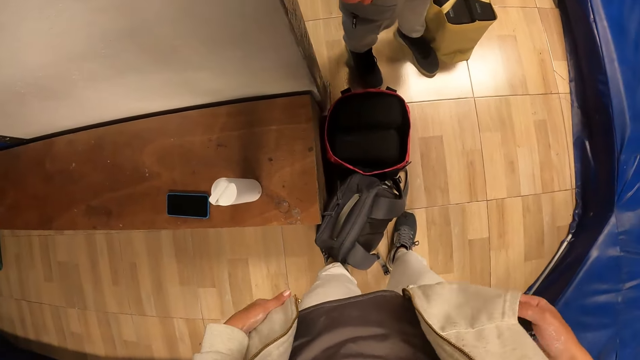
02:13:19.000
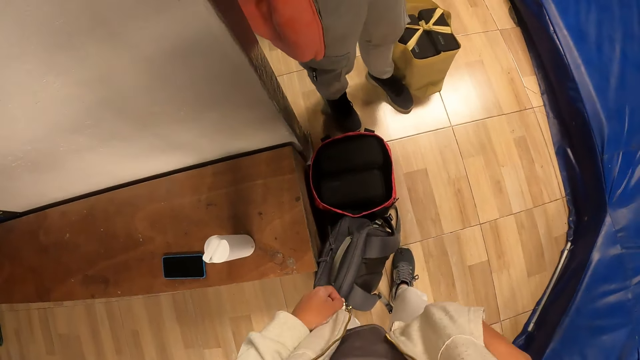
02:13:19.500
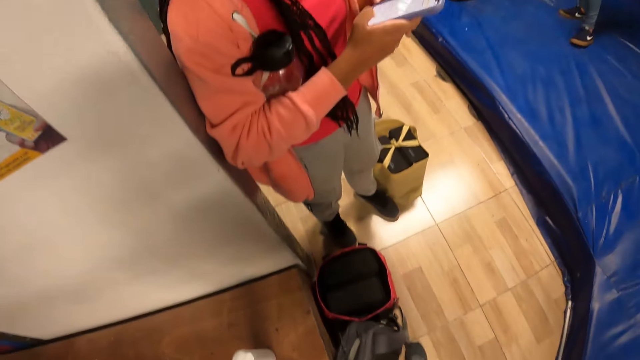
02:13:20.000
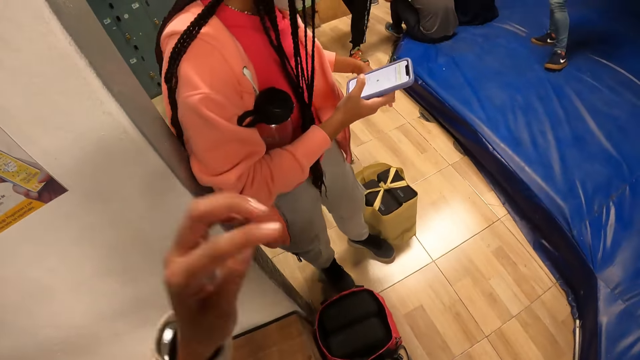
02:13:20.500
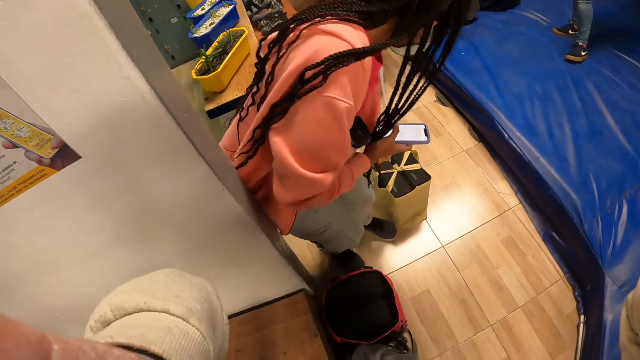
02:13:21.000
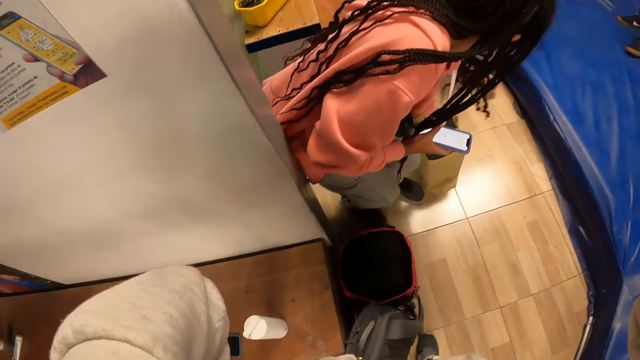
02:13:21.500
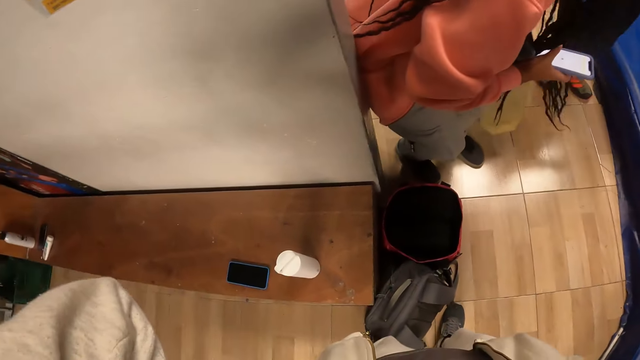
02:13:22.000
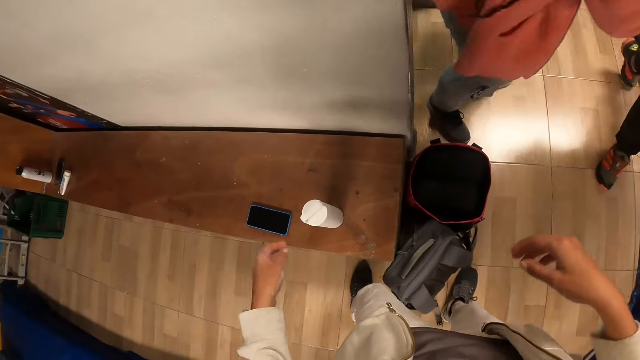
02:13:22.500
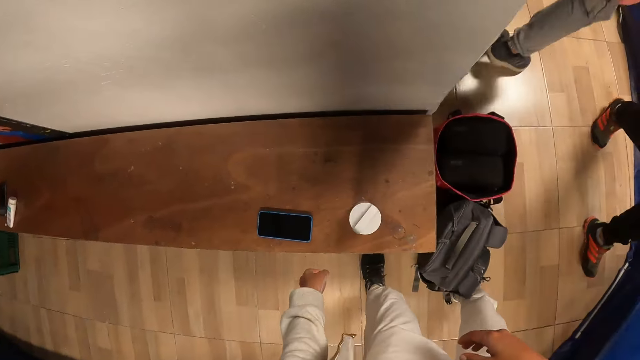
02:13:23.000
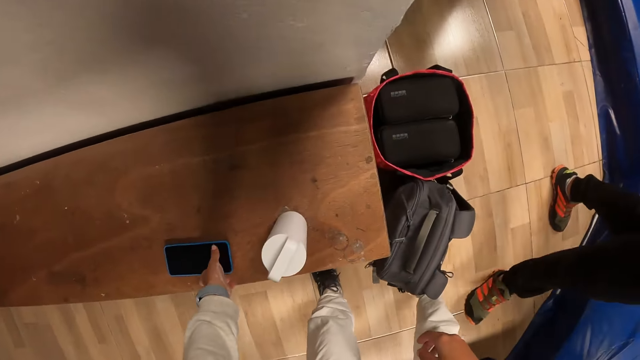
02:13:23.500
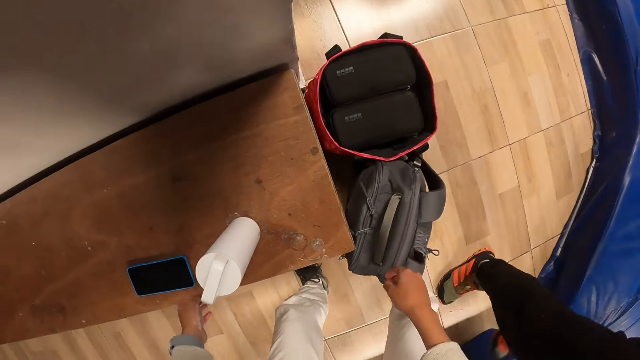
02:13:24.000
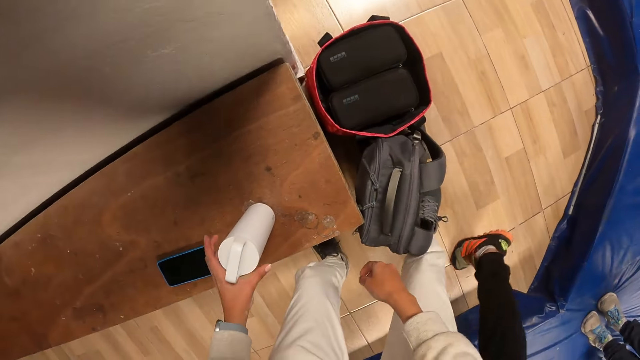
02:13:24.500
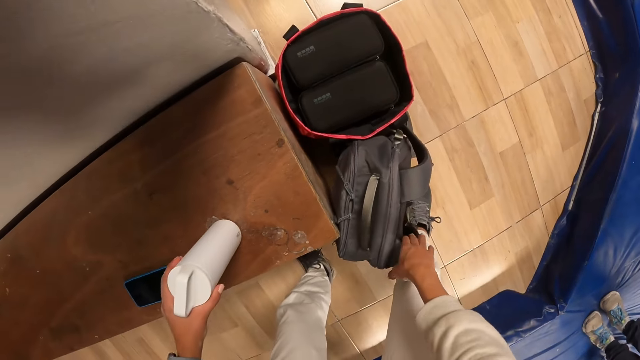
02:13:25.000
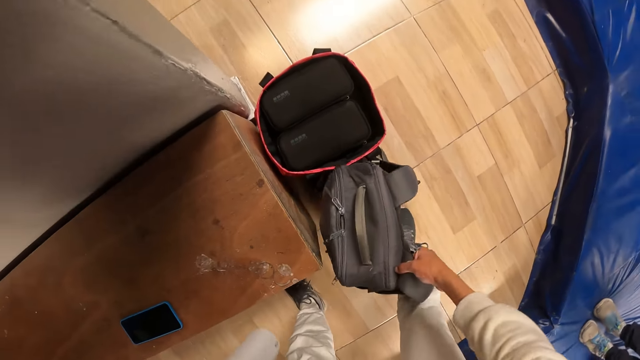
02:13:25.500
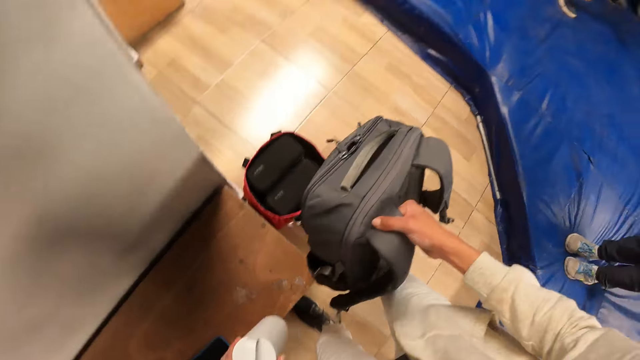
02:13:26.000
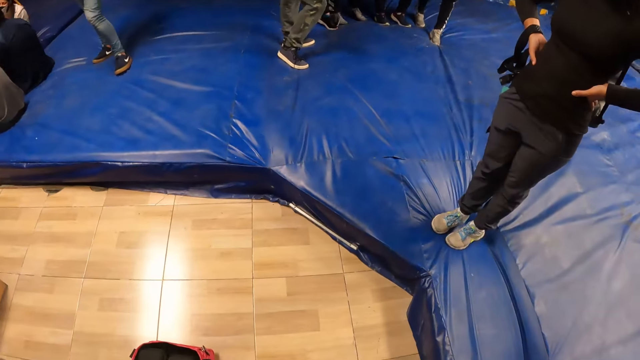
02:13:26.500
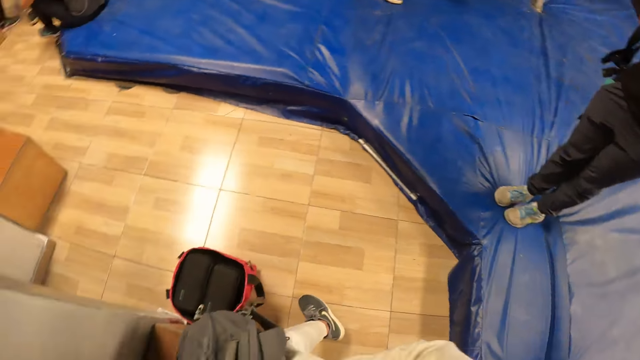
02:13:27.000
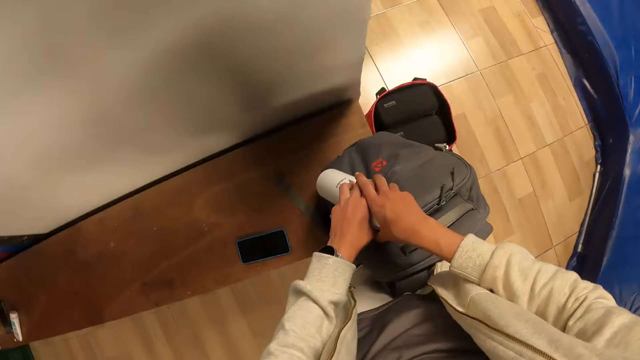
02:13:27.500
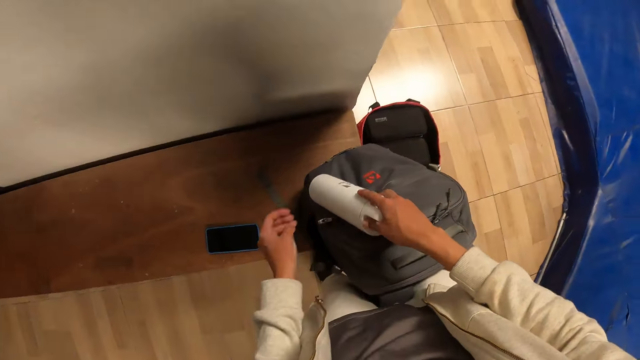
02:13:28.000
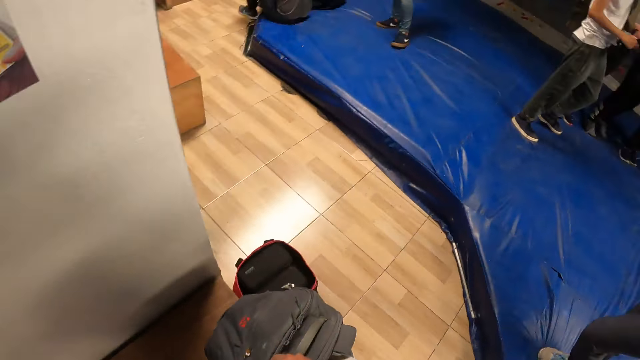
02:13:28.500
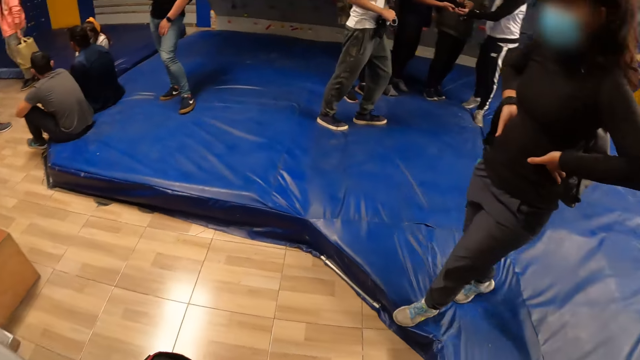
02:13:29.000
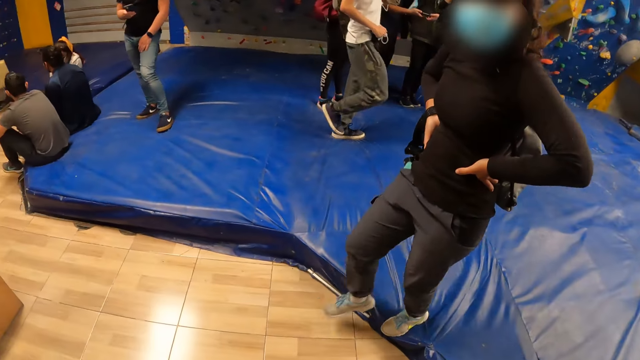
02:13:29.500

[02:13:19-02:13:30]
The camera wearer puts the cartridge in his right hand in his jacket pocket. He adjusts the head camera on his head with both hands. The woman lifts the bag on the floor with her left hand. The camera wearer picks a water bottle on the bench with his left hand. He lifts the bag on the floor to the bench with his right hand. He looks around the room. He passes the water bottle from his left hand to his right hand. He inserts the water in the bag on the bench with both hands.

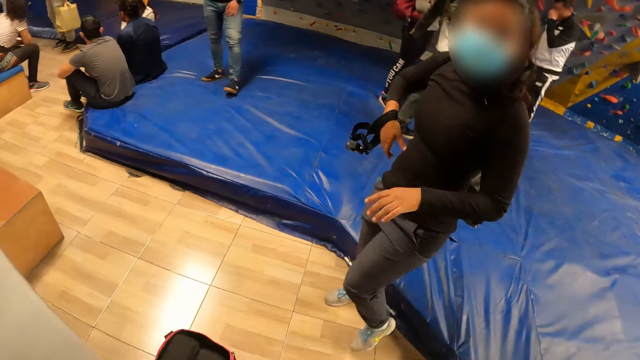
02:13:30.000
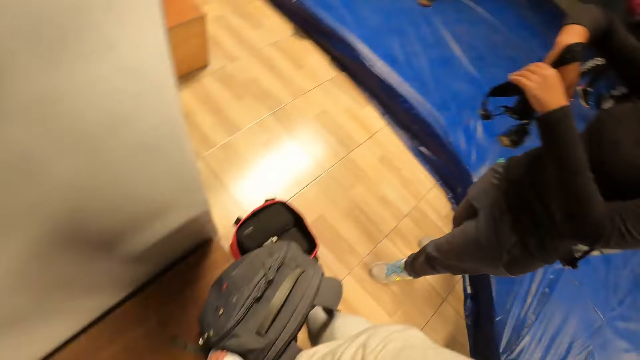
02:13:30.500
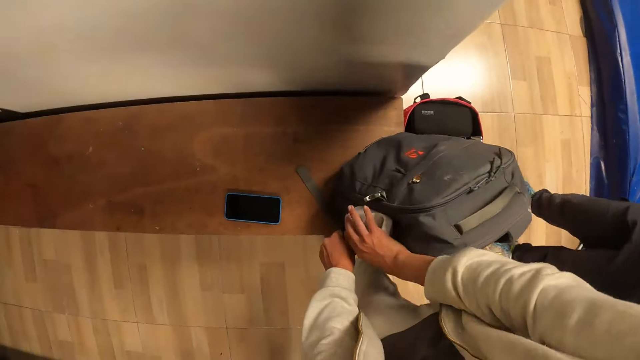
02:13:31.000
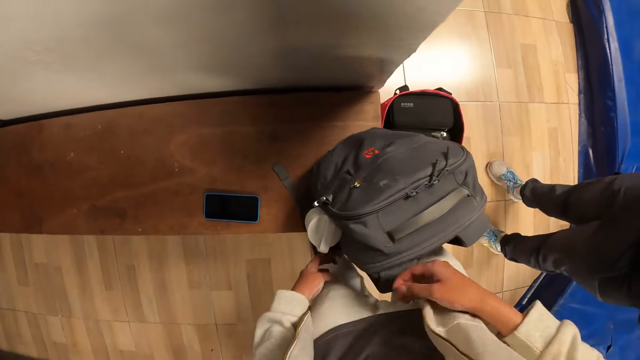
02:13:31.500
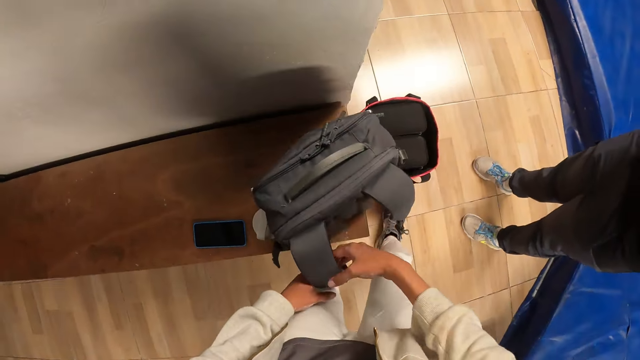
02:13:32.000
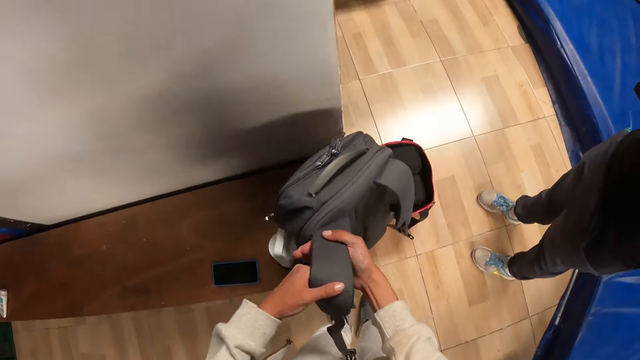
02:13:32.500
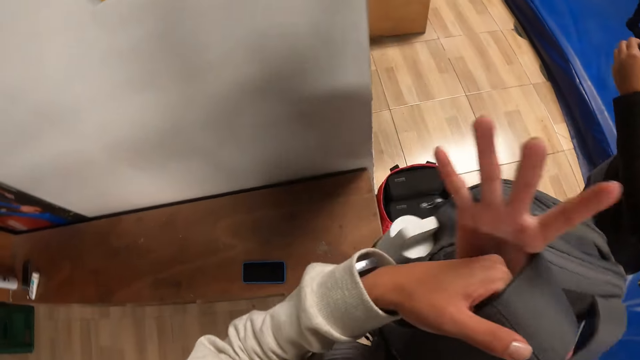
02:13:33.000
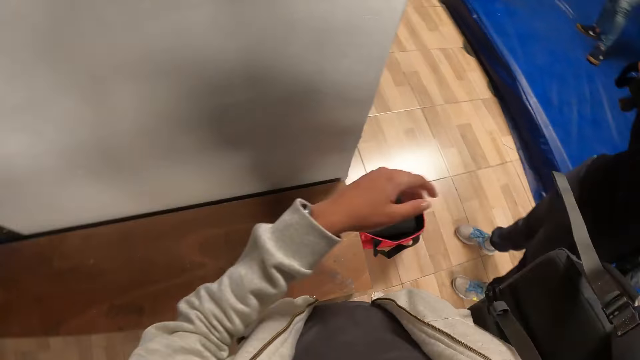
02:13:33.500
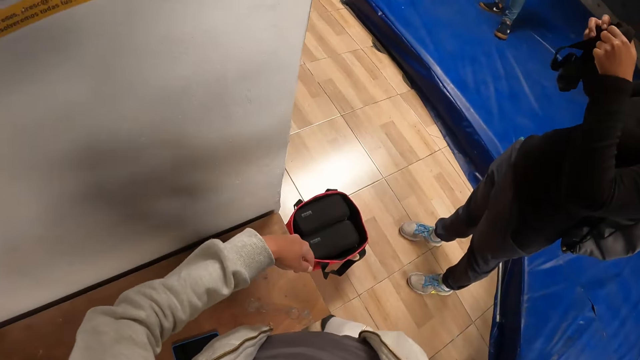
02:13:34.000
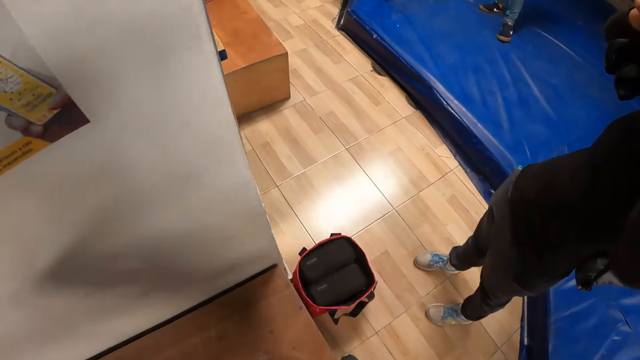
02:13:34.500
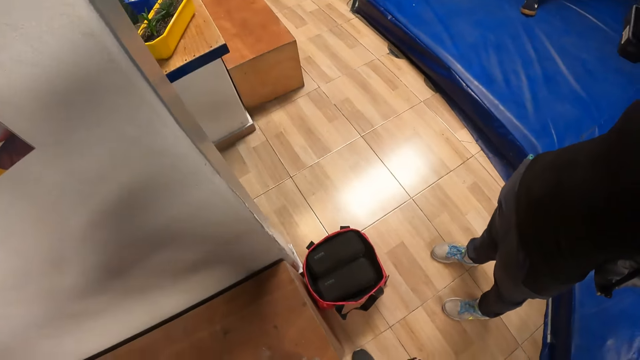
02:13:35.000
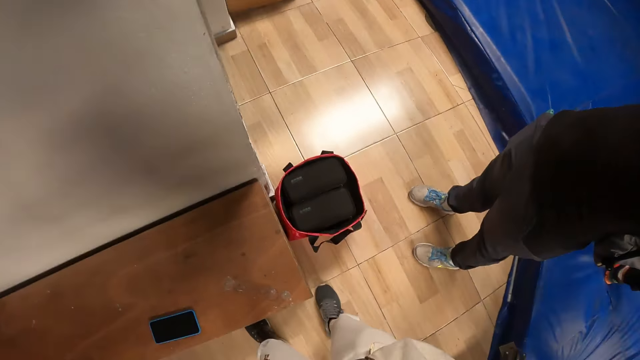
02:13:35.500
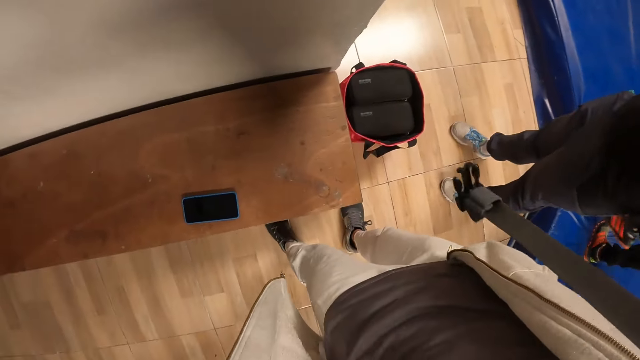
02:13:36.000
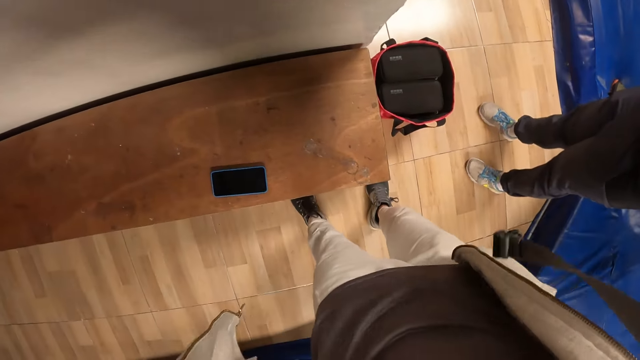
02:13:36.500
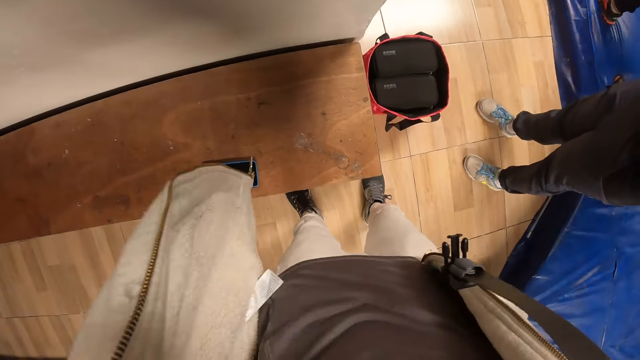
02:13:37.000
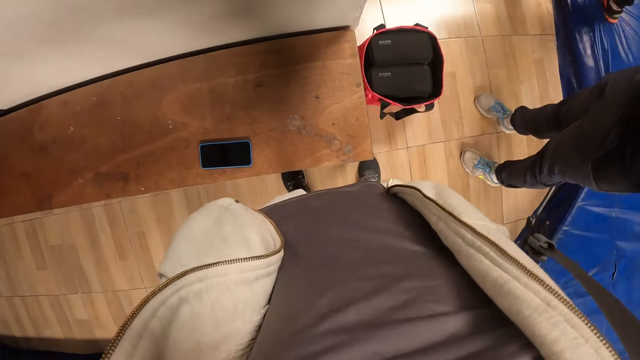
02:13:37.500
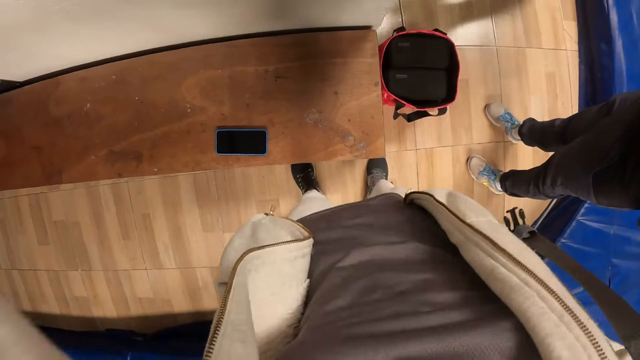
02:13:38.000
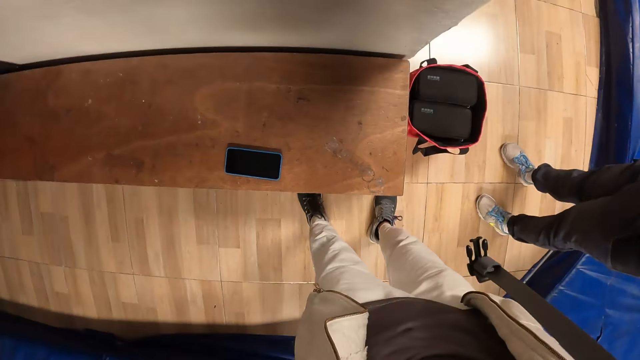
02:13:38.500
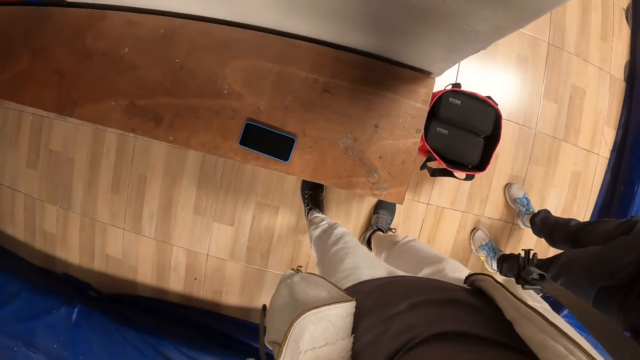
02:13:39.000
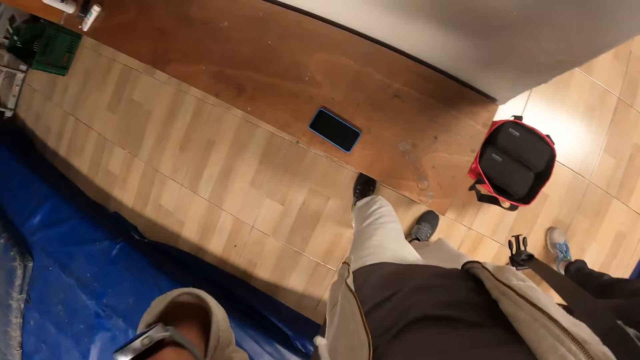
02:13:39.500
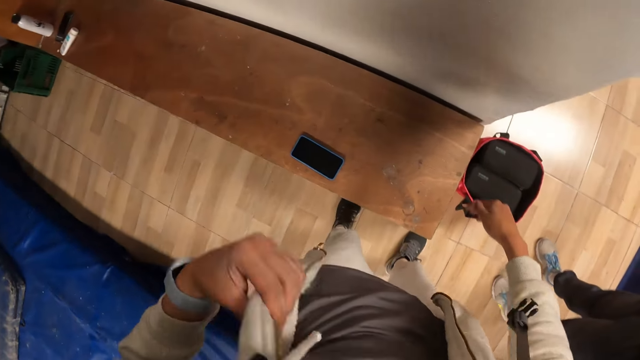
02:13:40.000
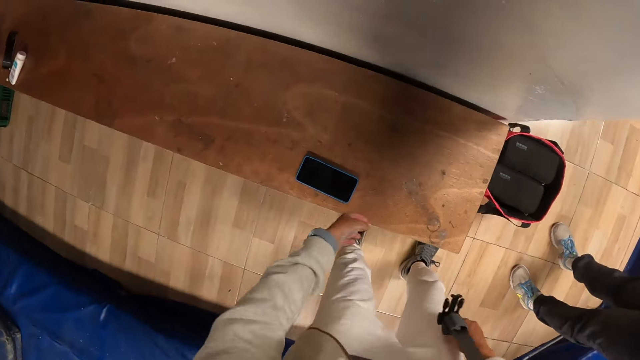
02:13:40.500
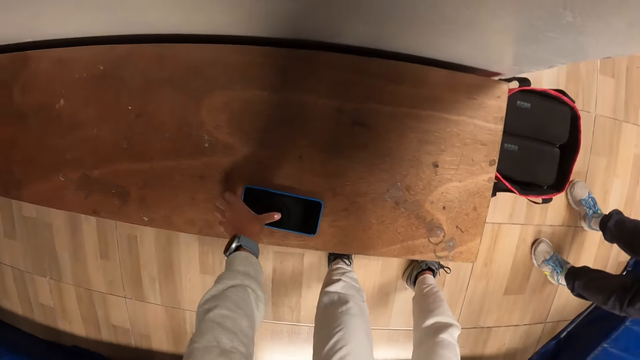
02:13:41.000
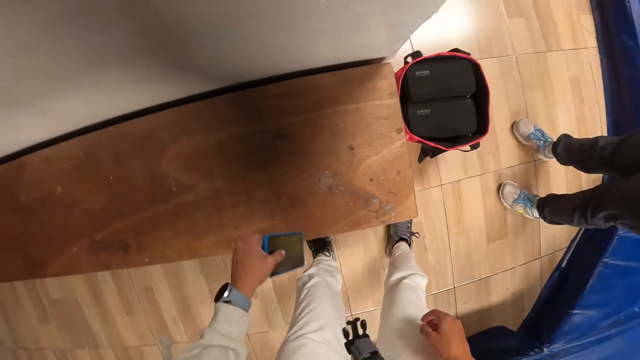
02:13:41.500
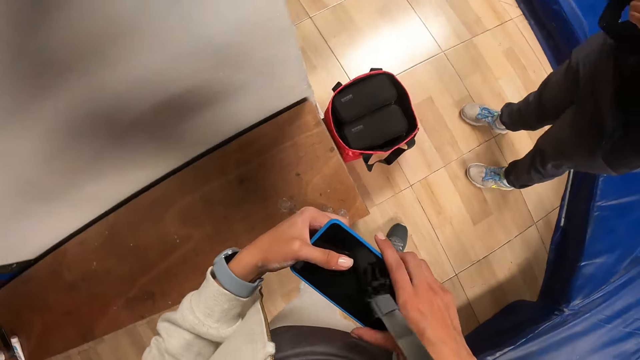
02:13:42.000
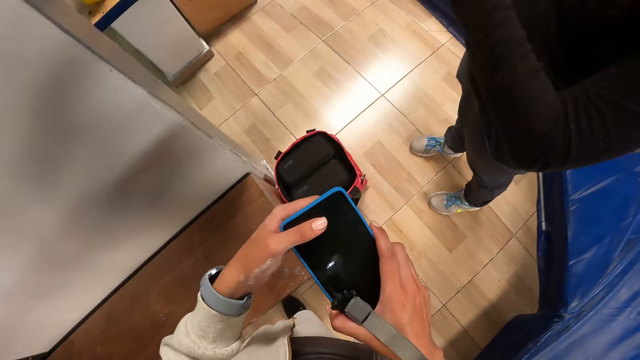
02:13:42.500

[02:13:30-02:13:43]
A woman holds a head camera hanging from her right arm with her left hand. The camera wearer puts the water bottle in the back pack. He lifts the bag on the bench to his back with his right hand. He carries the back pack. He picks the phone on the bench with his left hand. He holds the phone in both hands.
